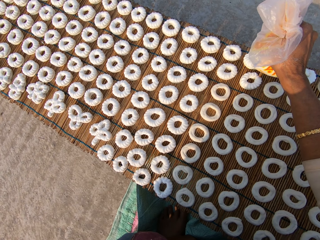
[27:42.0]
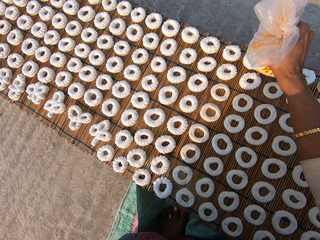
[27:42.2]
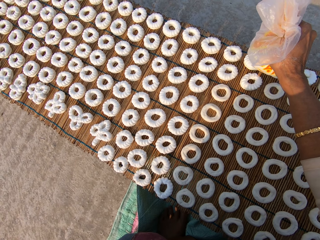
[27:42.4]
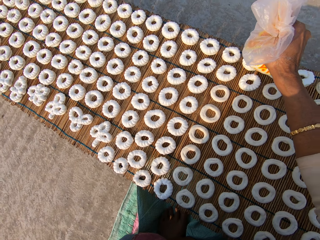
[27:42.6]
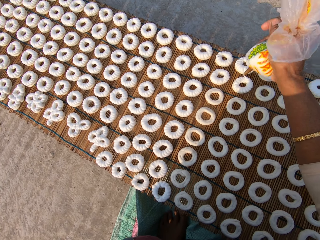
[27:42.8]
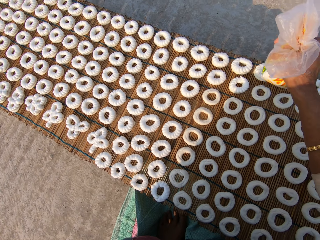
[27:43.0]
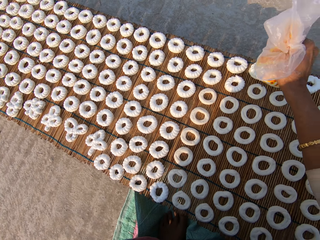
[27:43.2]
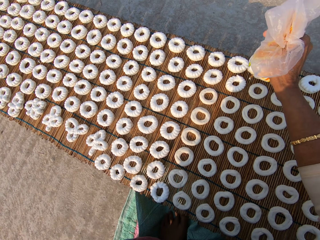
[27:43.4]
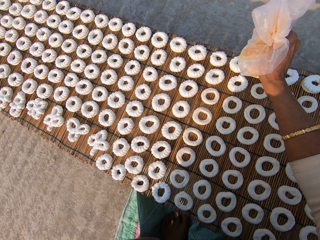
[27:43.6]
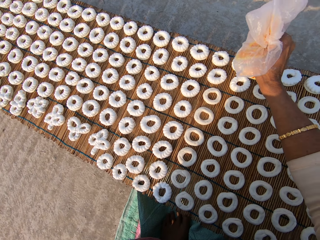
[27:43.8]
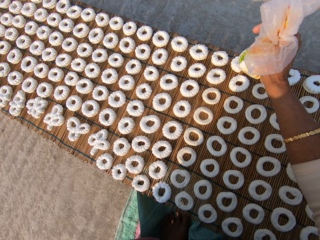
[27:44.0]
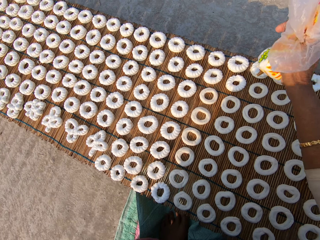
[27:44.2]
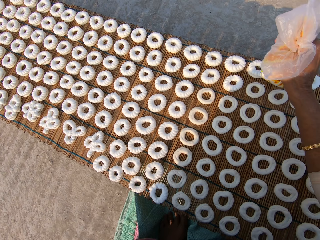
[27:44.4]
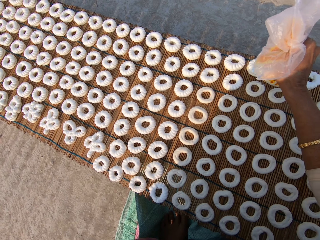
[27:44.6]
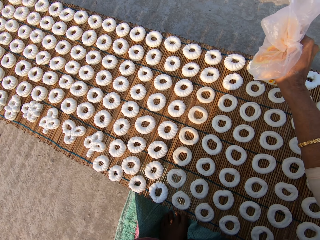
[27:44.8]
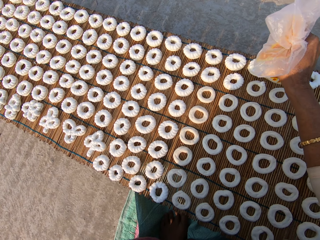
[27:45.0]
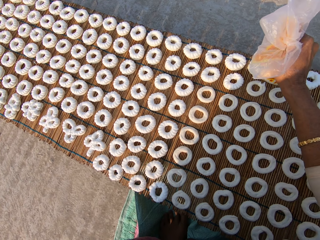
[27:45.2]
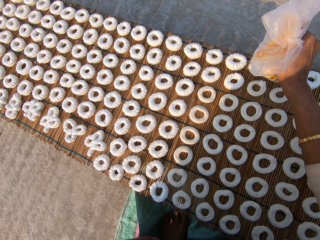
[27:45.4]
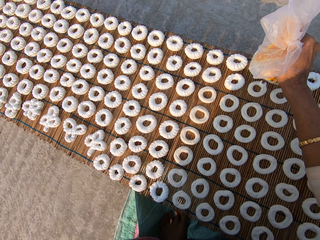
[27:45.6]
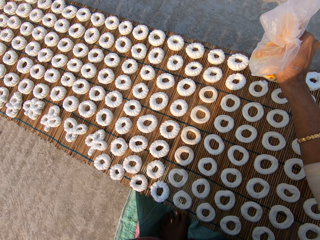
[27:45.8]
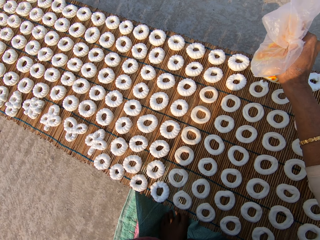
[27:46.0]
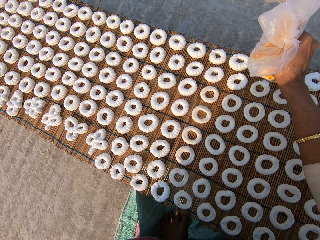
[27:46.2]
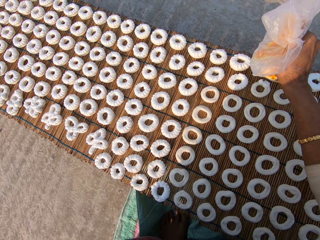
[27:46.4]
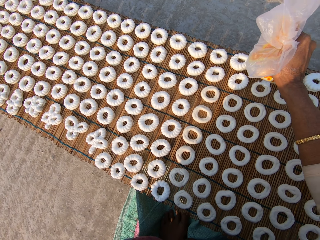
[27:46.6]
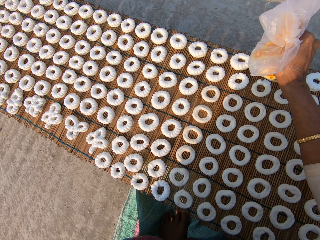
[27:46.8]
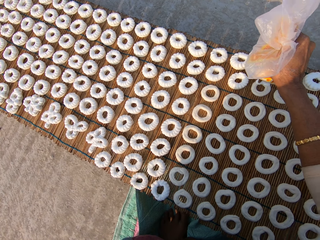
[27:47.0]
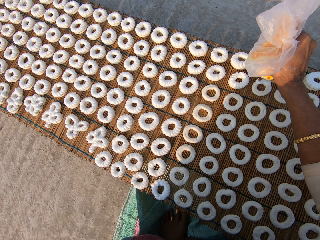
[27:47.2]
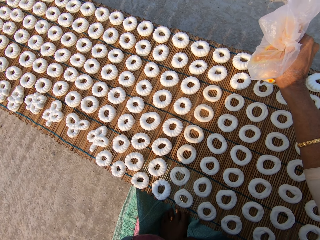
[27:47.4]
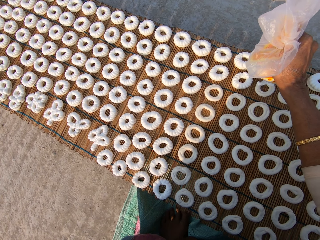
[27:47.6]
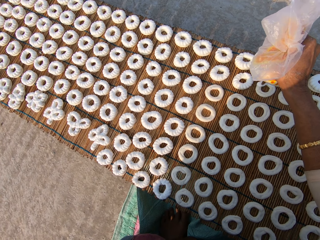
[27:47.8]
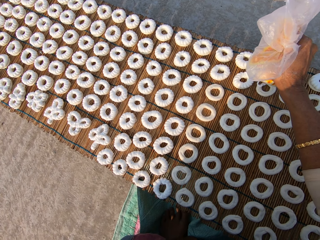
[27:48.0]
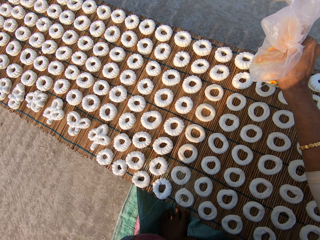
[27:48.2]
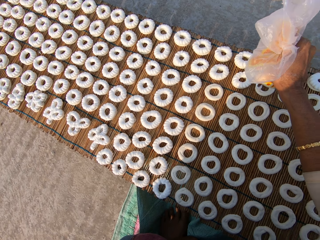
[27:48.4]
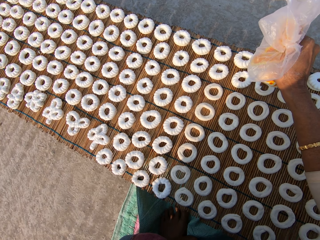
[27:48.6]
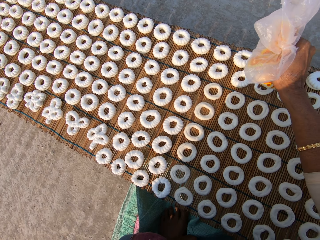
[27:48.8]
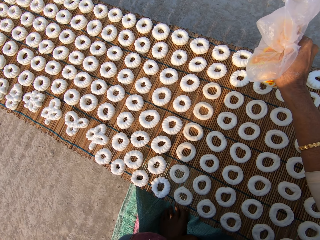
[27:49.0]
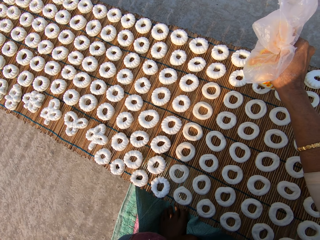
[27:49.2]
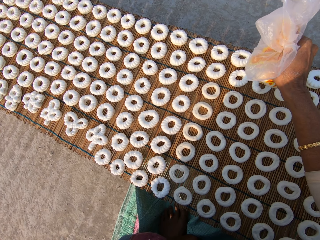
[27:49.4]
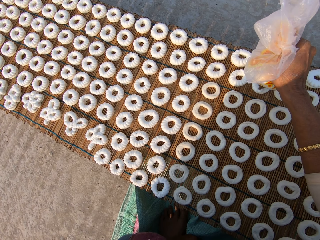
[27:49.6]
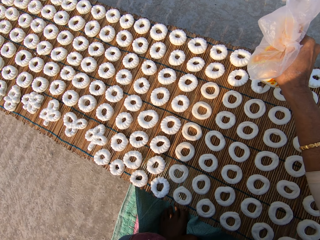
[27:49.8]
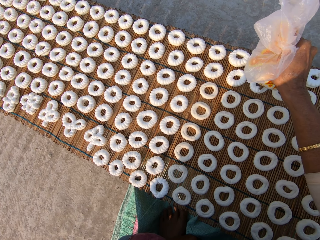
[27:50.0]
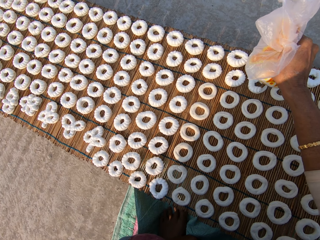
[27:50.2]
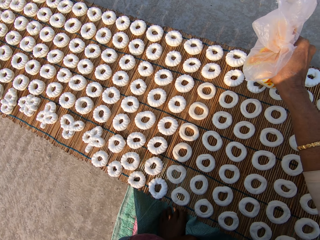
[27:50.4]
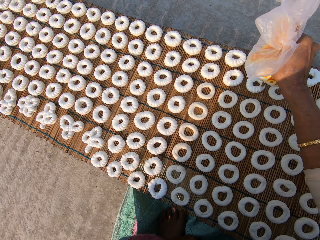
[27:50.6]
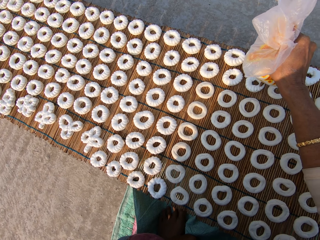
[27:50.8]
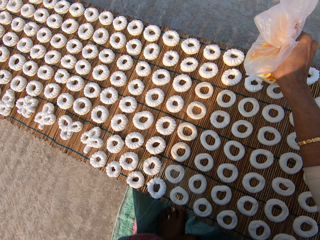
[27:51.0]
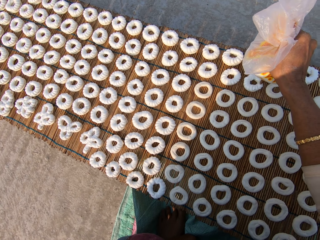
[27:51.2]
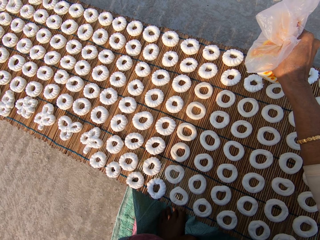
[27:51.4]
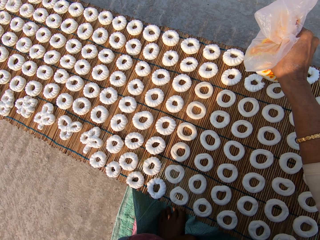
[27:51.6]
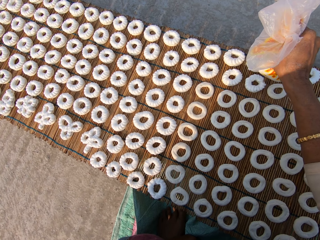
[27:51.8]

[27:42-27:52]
The camera wearer applies flour paste from the plastic bag on another dough on the mat.

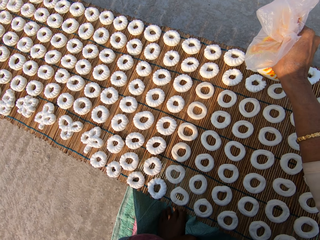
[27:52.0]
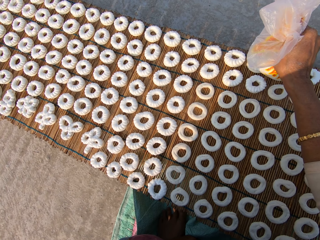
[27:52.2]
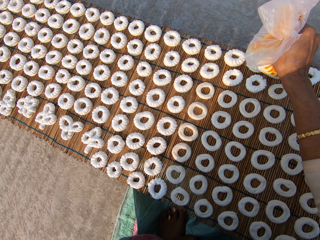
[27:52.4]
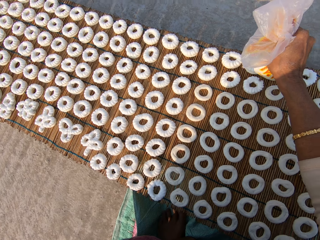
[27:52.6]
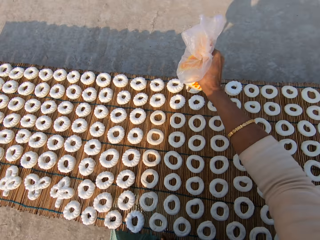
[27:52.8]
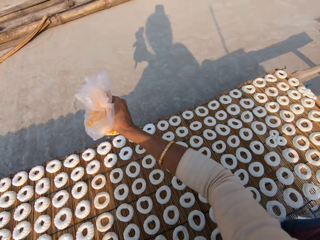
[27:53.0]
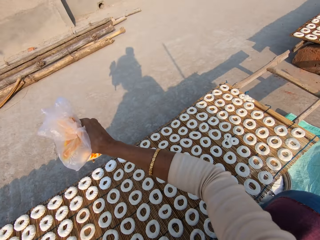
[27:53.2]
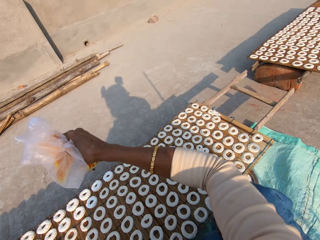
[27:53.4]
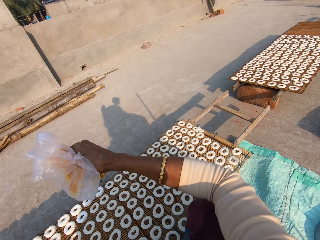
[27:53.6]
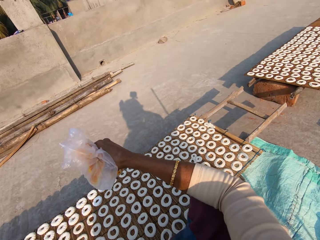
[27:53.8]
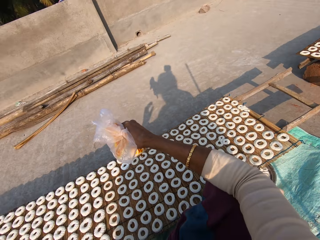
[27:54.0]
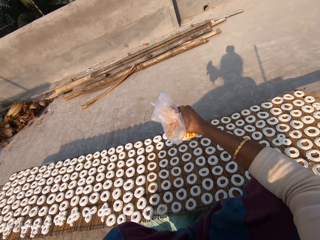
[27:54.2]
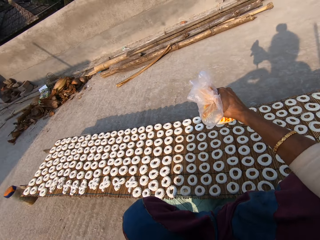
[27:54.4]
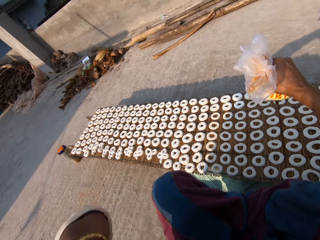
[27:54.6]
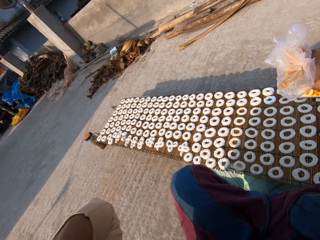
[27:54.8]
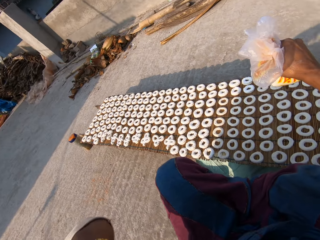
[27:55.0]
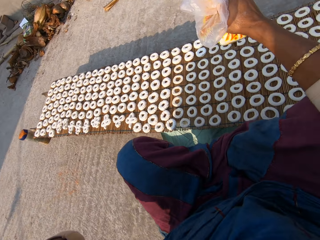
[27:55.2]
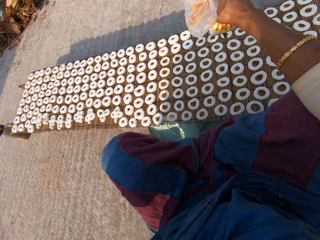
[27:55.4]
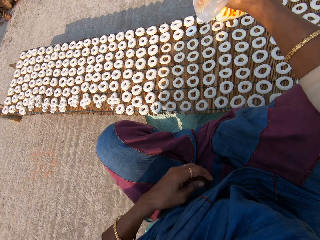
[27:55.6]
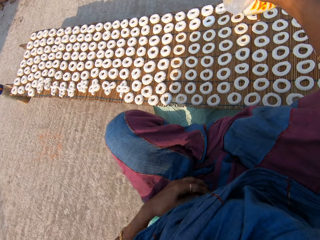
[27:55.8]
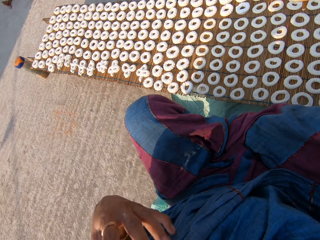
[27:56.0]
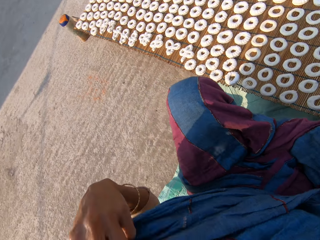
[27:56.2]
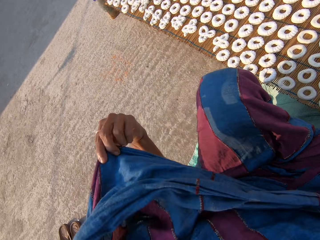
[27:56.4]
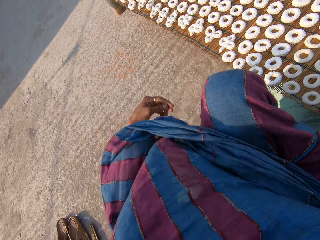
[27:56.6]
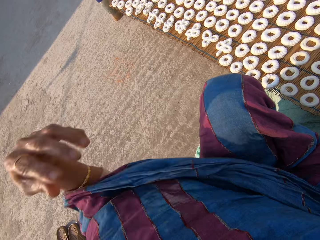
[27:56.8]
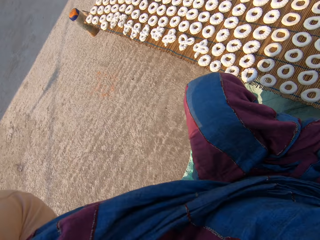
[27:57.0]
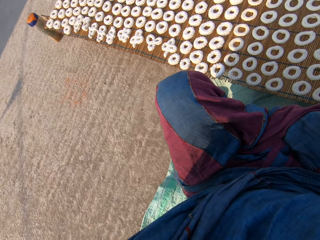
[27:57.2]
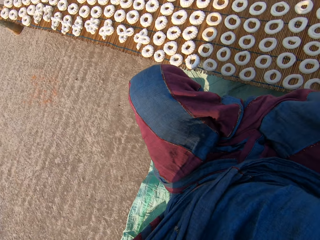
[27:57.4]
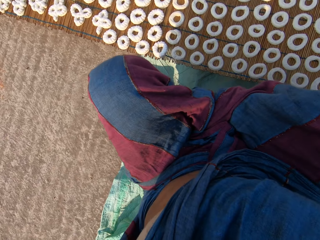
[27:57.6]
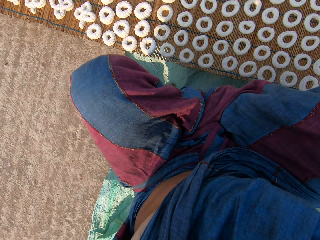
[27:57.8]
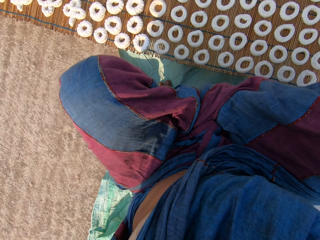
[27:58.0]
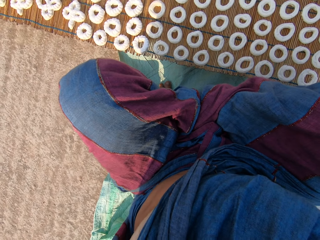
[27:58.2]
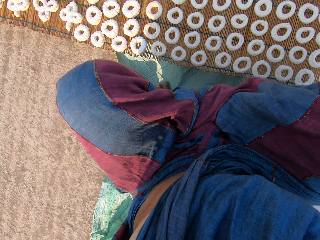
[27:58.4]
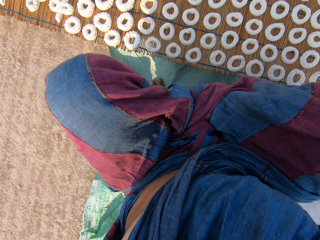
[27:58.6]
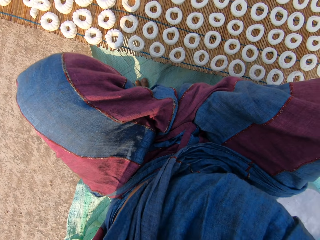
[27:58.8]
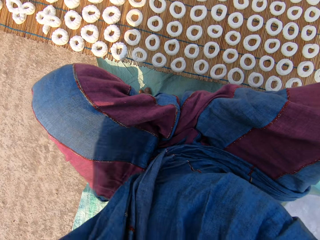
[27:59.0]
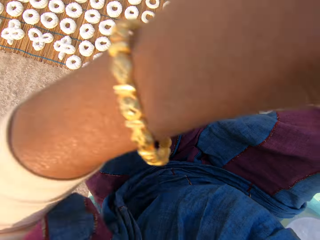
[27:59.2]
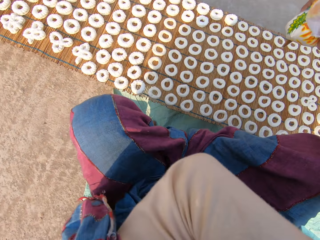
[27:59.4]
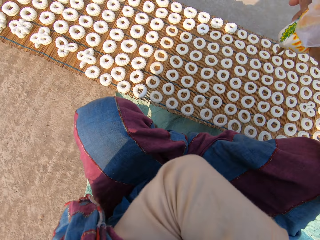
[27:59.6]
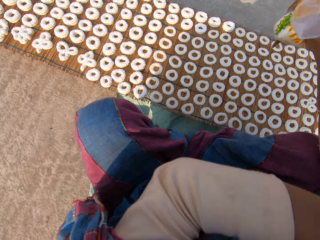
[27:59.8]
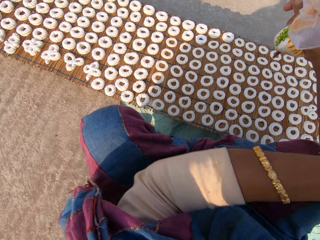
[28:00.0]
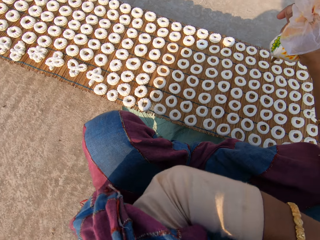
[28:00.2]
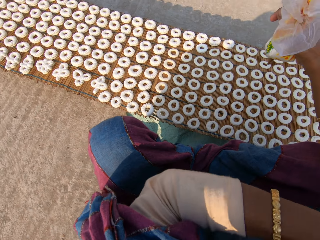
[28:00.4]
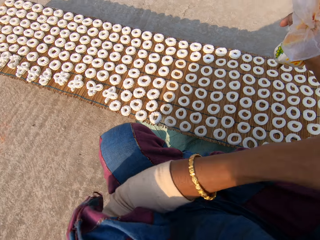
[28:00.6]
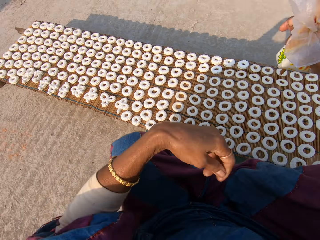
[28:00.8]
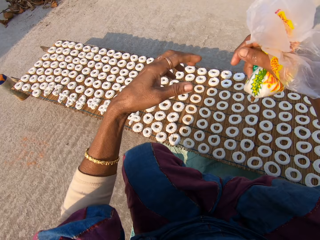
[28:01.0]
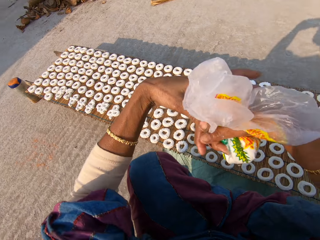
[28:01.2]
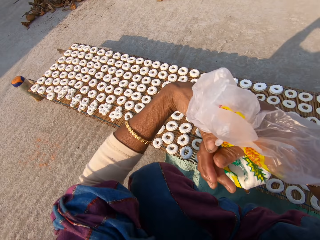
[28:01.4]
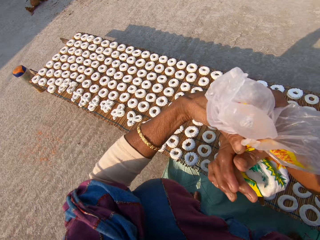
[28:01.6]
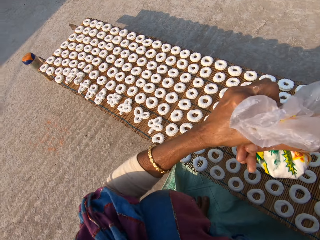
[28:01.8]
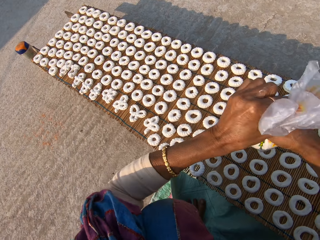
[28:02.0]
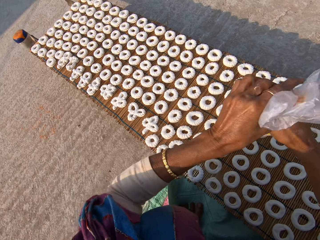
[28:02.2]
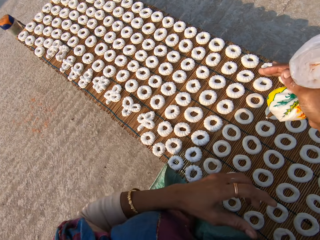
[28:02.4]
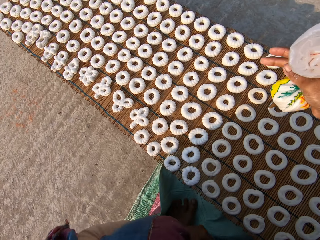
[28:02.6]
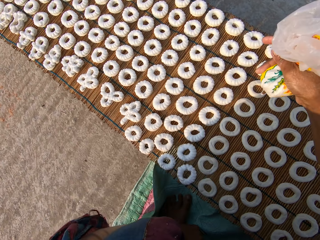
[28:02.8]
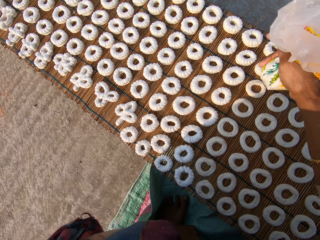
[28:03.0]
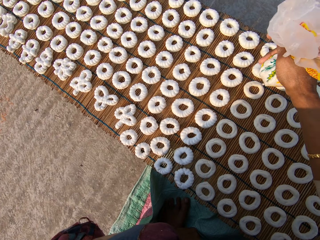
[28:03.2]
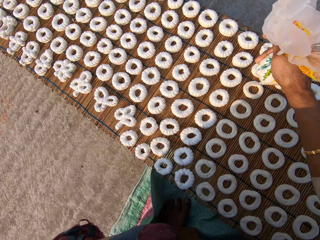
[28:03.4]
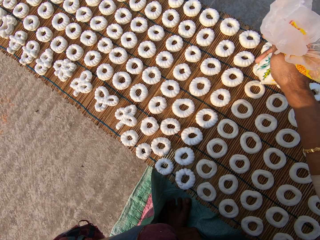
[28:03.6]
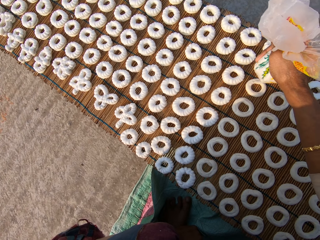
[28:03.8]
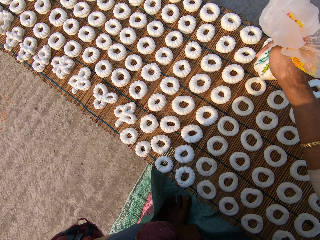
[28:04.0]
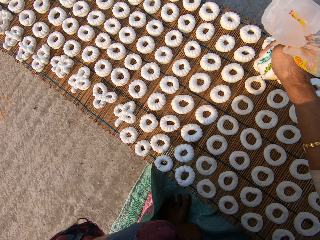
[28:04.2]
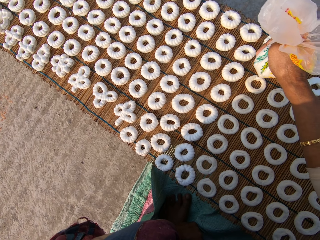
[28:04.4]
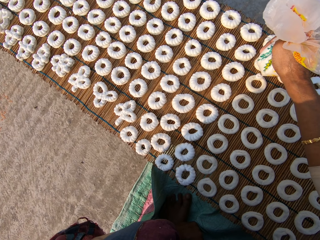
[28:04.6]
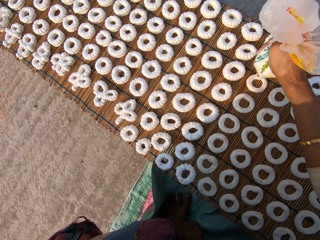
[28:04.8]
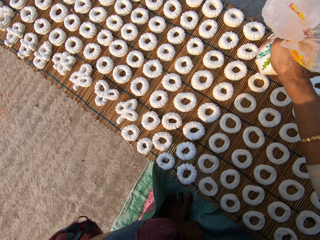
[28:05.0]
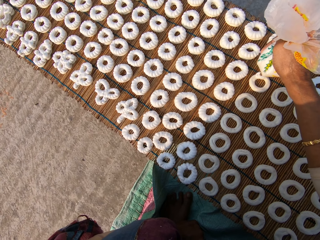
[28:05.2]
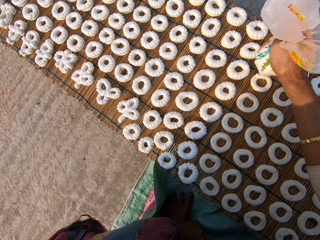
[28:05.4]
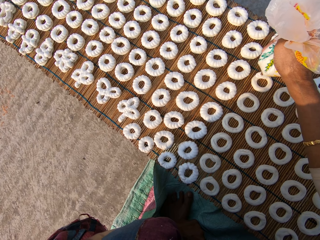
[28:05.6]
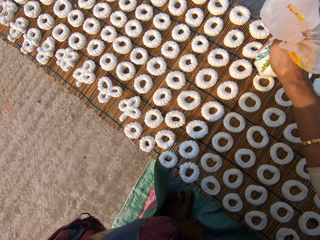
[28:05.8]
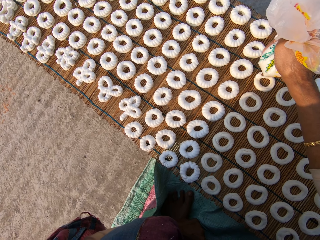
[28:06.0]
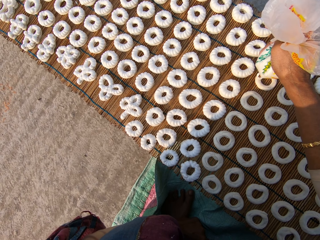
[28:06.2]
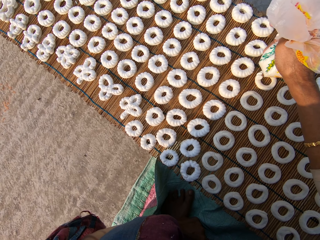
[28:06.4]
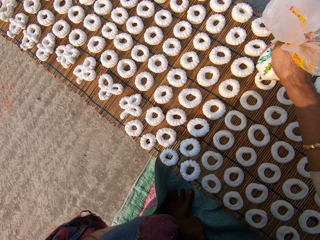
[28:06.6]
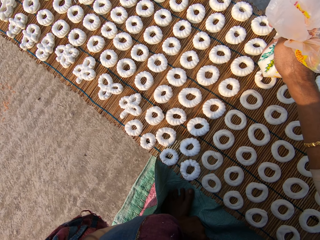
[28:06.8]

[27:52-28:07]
The camera wearer stares at the donuts on the tables. She touches her face with her left hand. She adjusts her cloth with her left hand. She adjusts the head camera. She scratches her right hand. She tightens the plastic bag with cream. She applies flour paste from the plastic bag on another dough on the mat.
